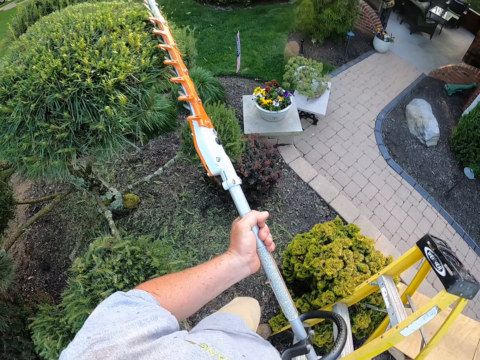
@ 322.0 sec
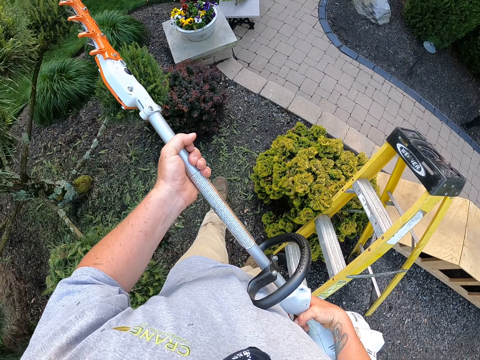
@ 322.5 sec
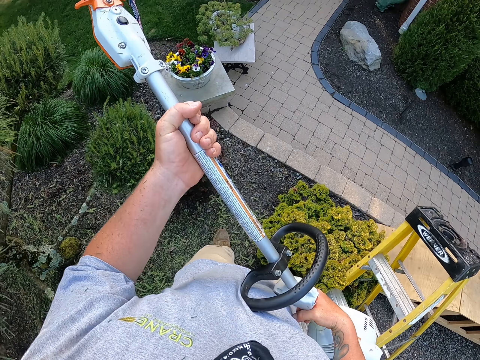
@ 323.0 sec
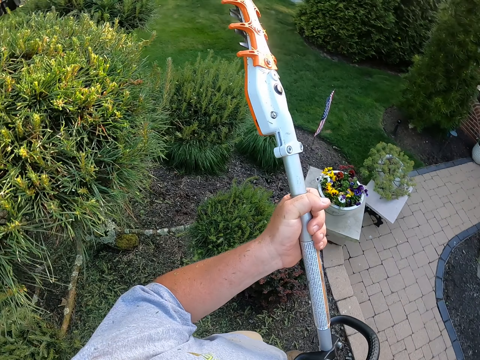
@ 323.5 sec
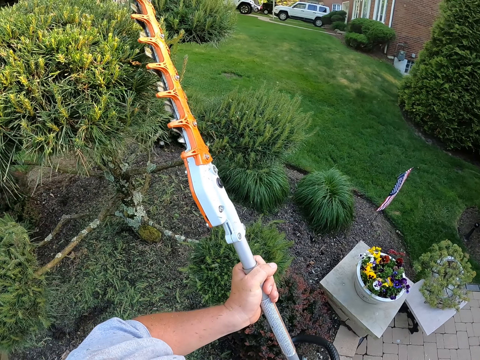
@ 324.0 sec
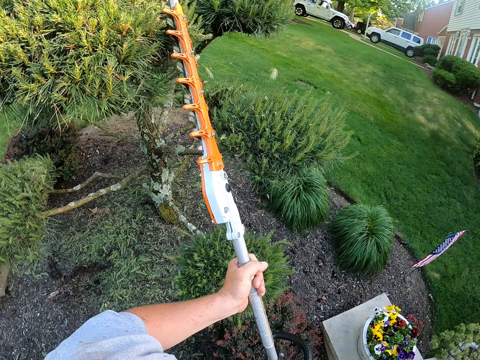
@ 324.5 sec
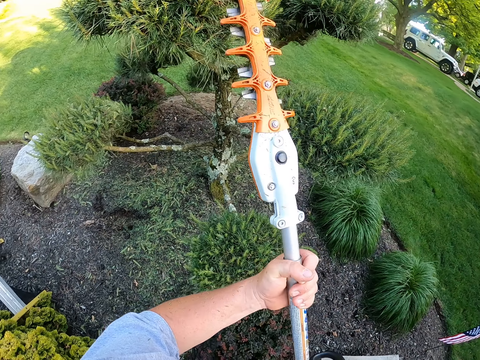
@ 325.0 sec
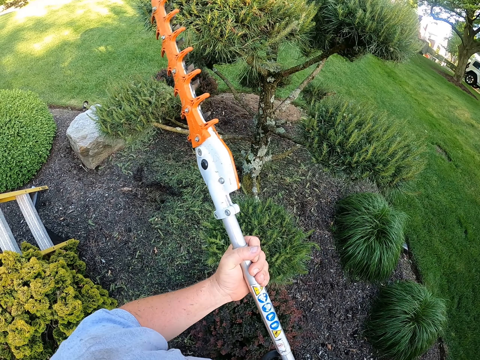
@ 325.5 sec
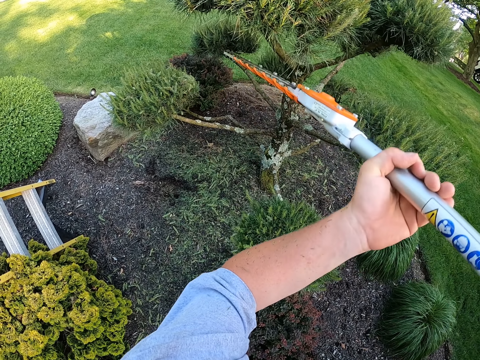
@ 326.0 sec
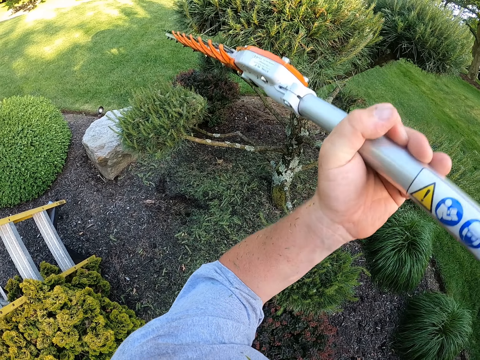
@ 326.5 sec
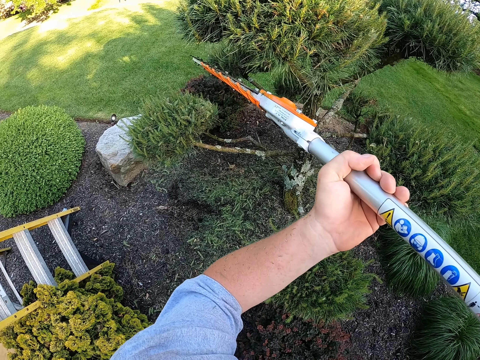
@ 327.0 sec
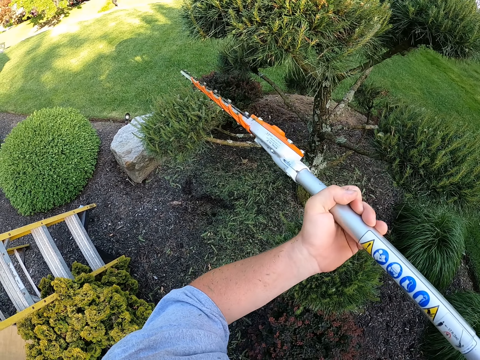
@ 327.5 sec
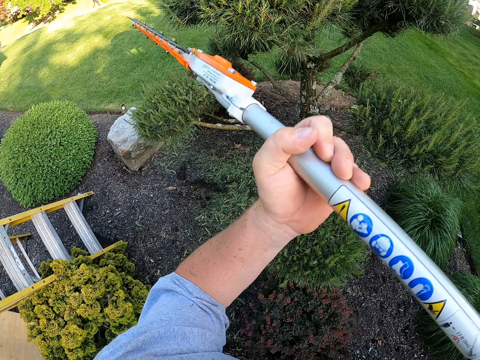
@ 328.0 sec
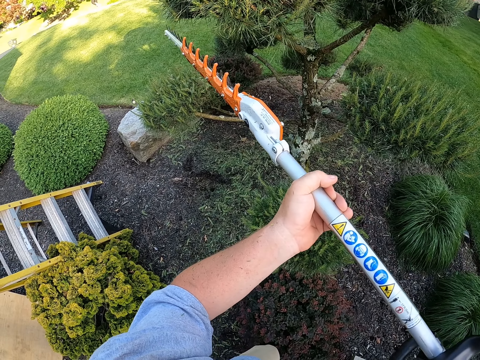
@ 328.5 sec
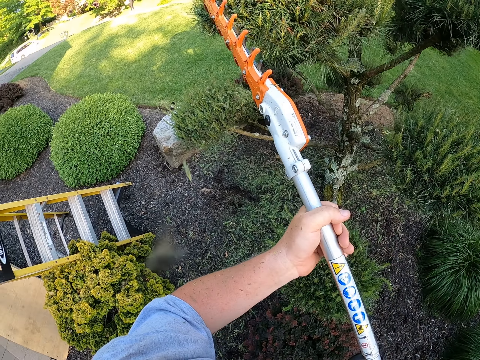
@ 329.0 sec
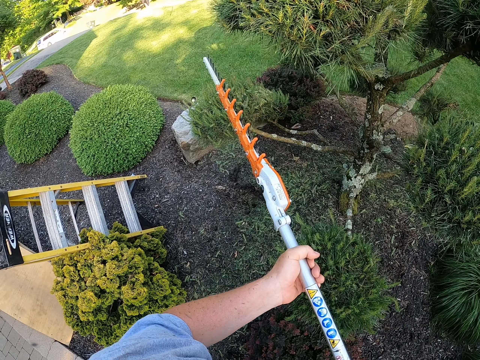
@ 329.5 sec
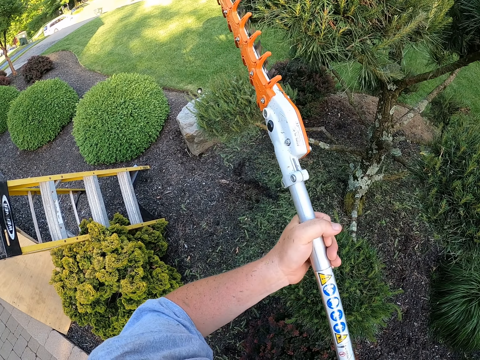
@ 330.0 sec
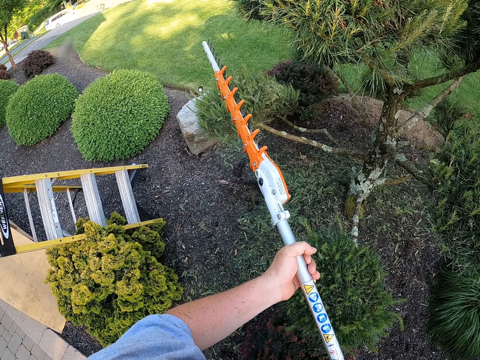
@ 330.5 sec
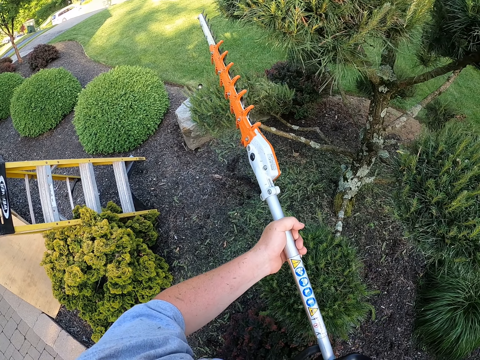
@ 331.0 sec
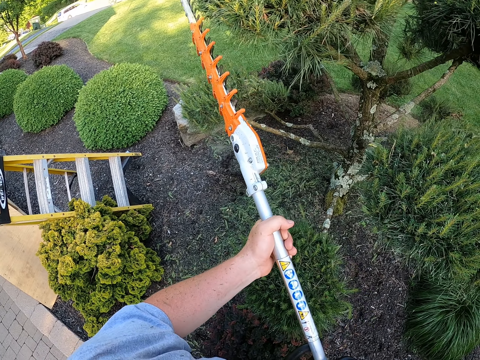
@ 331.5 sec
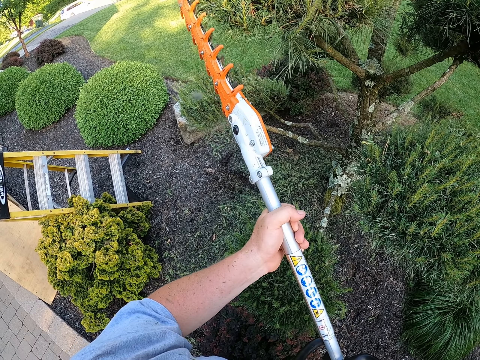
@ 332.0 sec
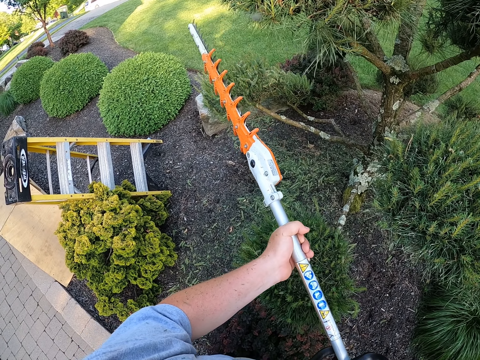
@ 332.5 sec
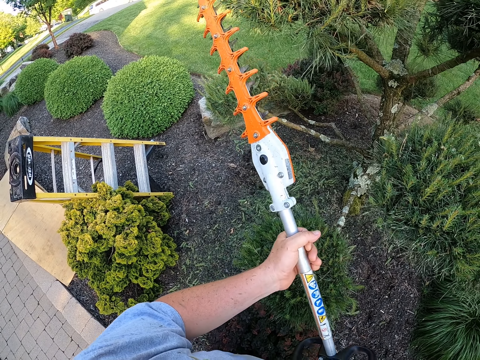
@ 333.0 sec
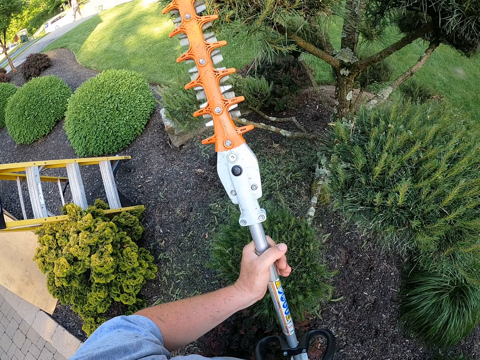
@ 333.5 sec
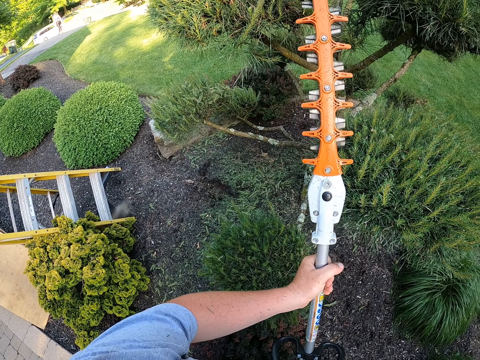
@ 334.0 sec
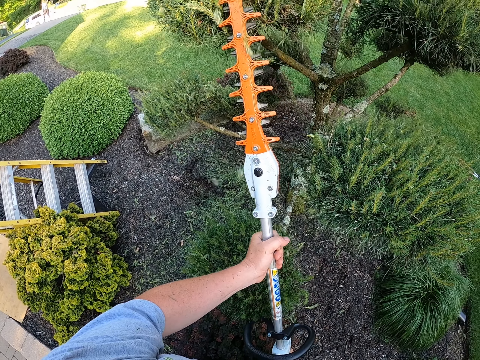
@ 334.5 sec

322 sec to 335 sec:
The camera wearer moves the pole pruner with both hands. They prune home trees with the pole pruner.

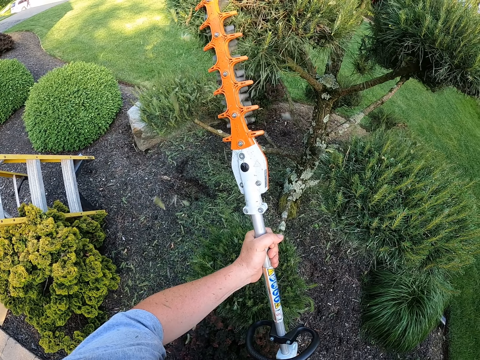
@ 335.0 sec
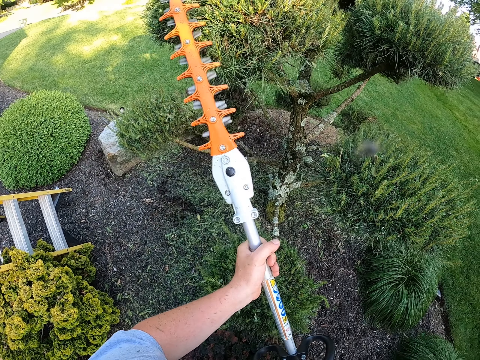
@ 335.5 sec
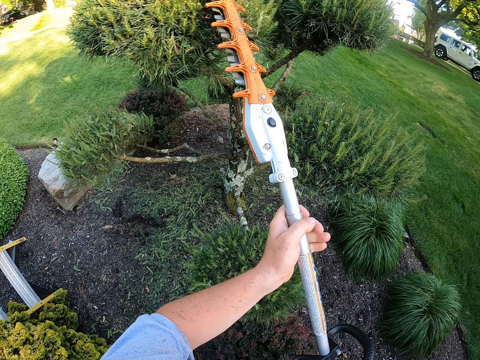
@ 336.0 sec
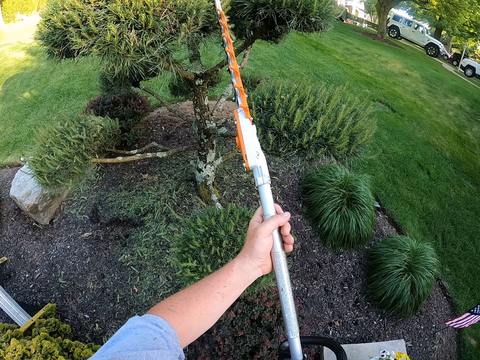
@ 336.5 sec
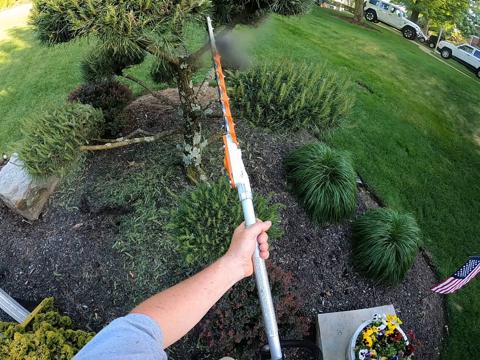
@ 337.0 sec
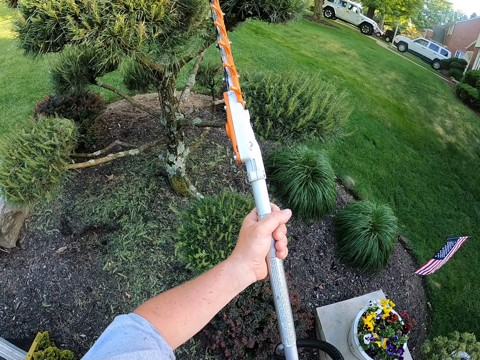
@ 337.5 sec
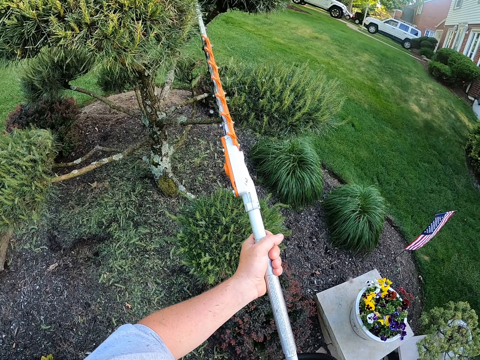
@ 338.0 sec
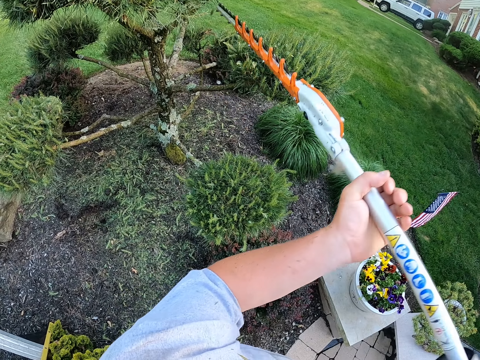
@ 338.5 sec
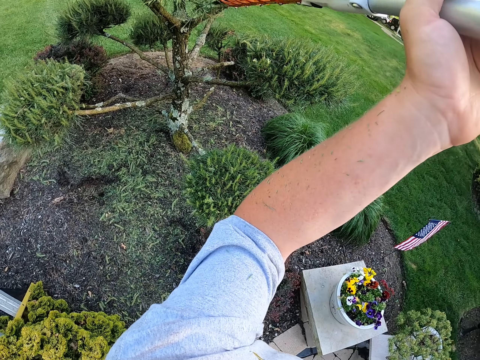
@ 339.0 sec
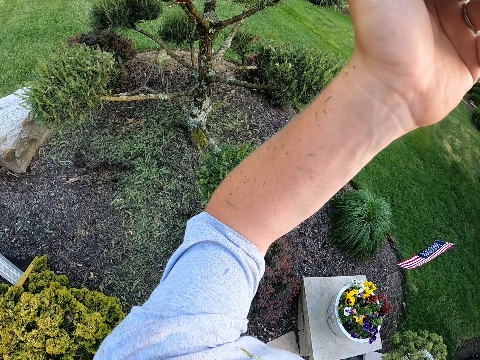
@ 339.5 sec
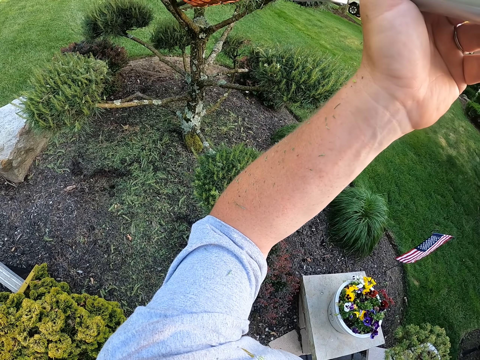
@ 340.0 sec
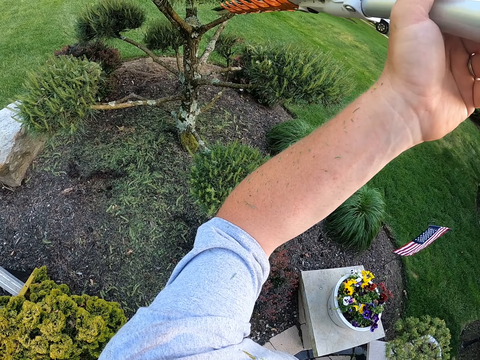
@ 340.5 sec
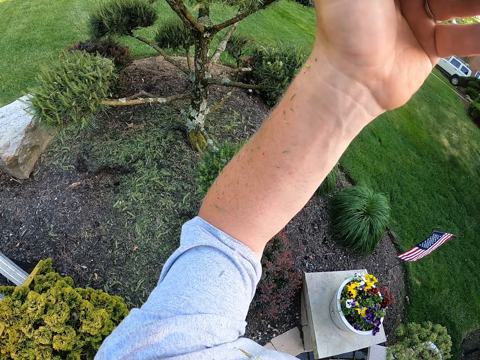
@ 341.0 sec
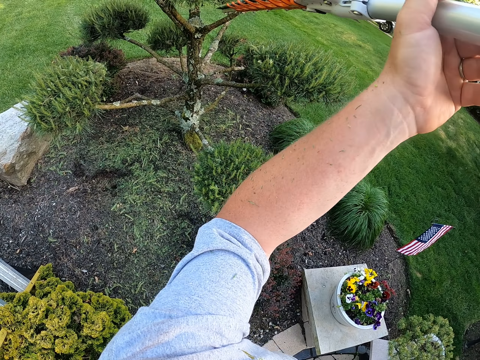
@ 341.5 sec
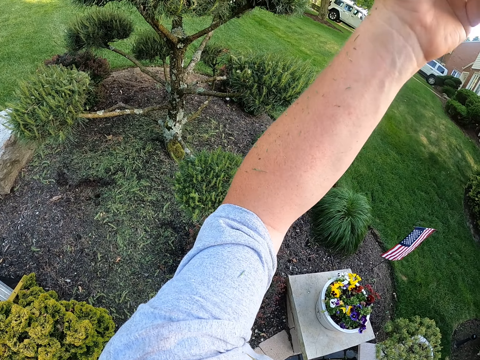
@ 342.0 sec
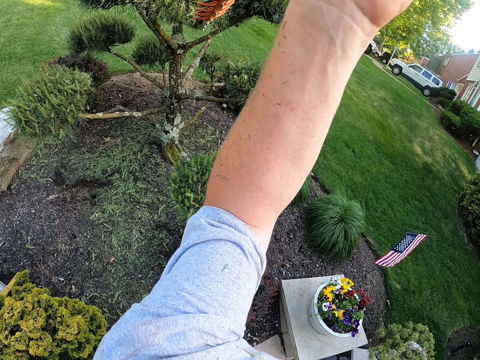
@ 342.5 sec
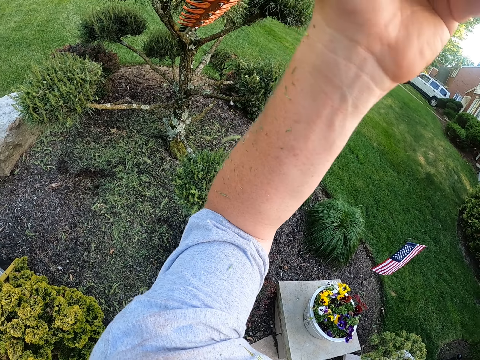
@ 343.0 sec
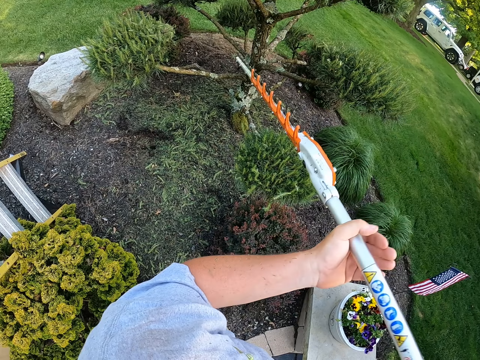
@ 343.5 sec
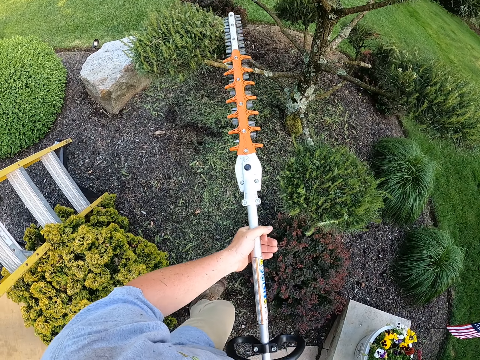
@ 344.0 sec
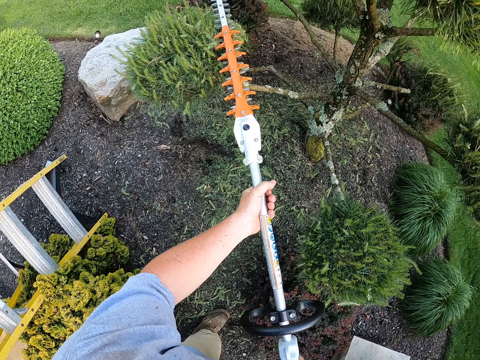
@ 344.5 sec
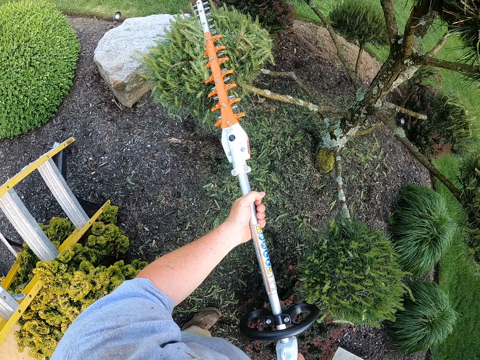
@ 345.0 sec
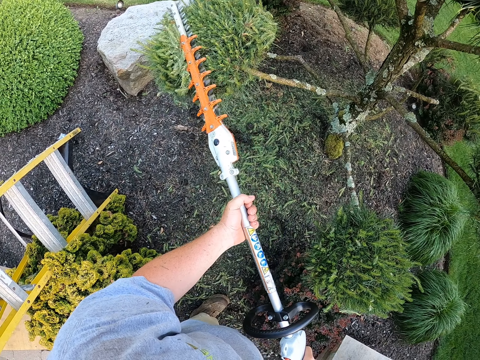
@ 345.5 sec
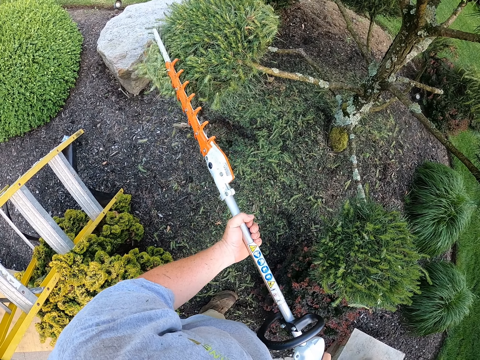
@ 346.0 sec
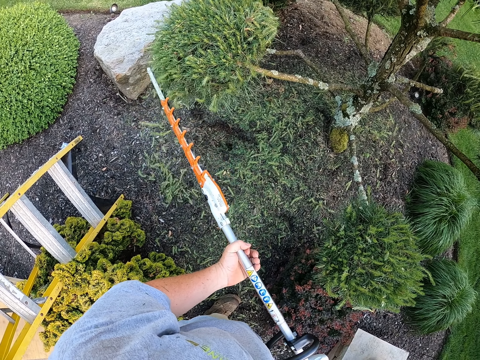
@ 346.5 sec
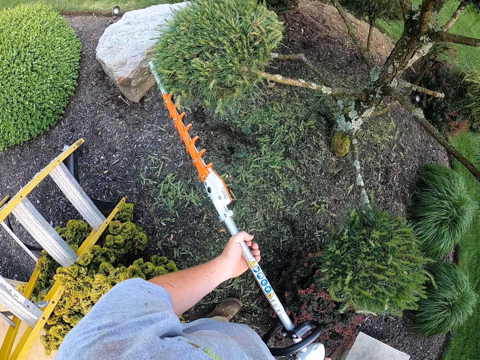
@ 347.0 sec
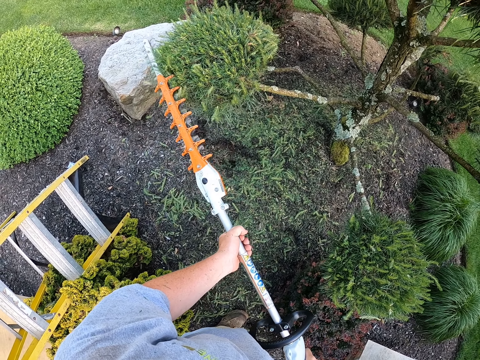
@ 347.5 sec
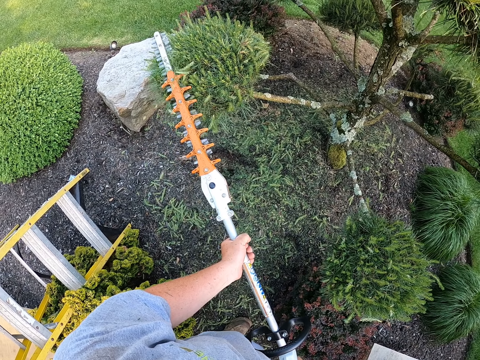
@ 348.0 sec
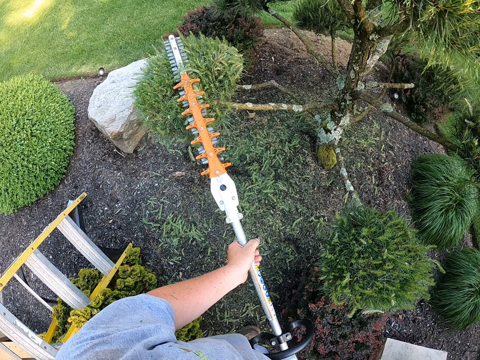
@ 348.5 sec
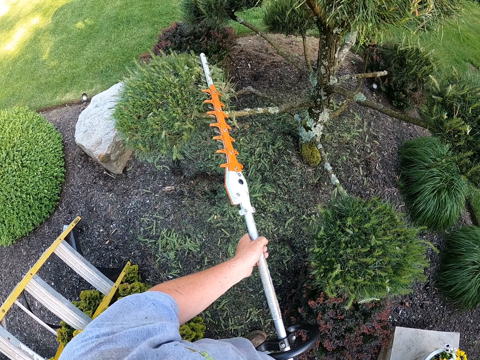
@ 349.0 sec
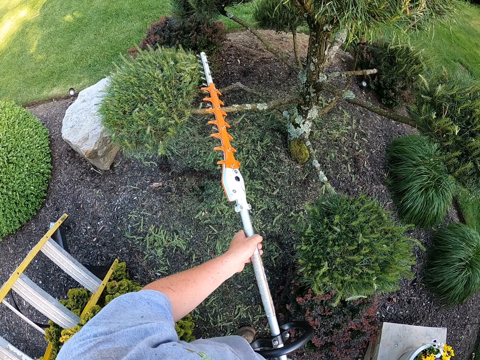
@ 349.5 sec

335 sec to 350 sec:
The camera wearer looks at the parked cars. They hold the trimming machine or pole pruner. They move the pole pruner with both hands. They prune home trees with the pole pruner.
